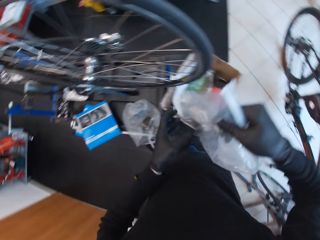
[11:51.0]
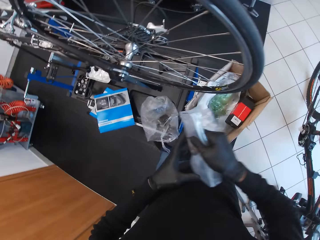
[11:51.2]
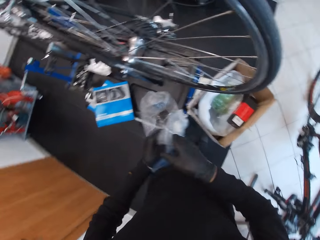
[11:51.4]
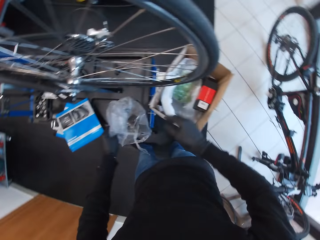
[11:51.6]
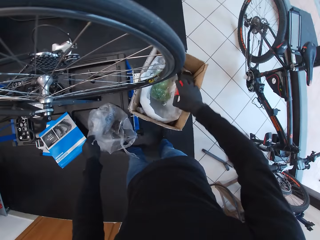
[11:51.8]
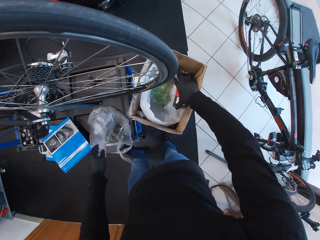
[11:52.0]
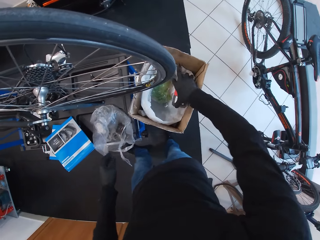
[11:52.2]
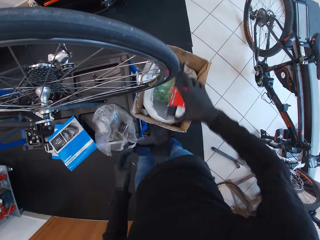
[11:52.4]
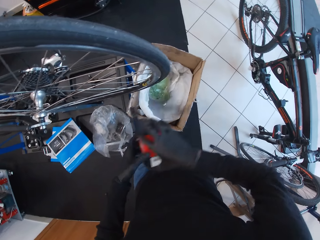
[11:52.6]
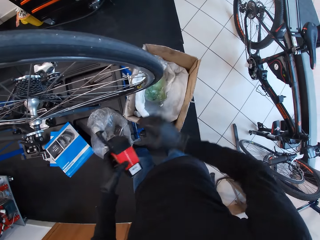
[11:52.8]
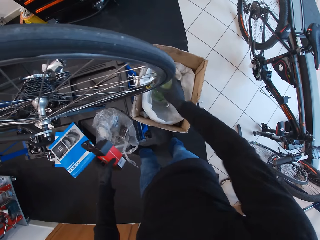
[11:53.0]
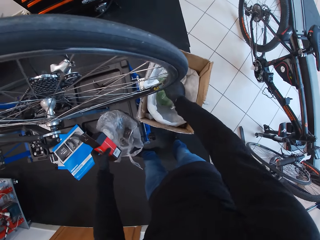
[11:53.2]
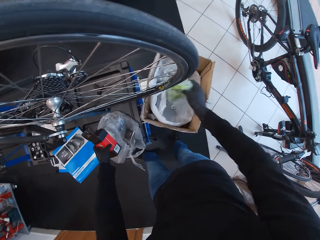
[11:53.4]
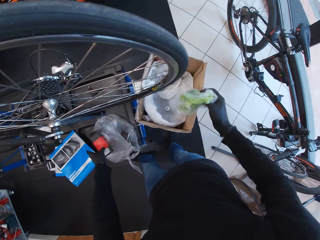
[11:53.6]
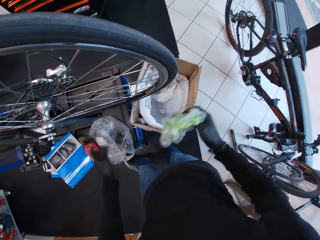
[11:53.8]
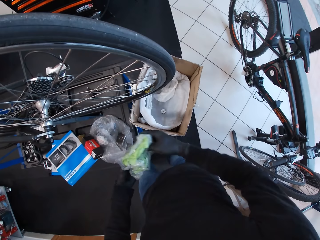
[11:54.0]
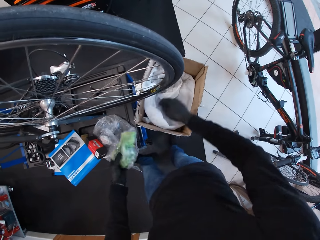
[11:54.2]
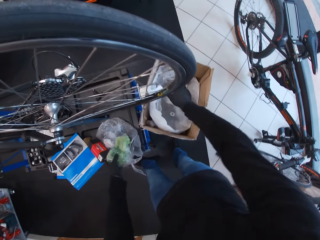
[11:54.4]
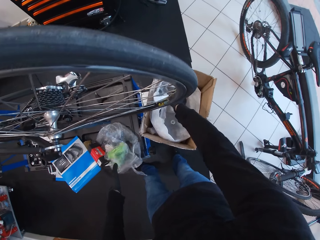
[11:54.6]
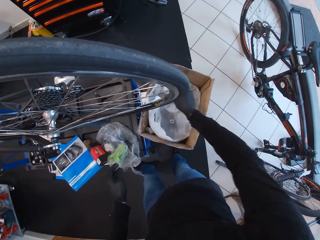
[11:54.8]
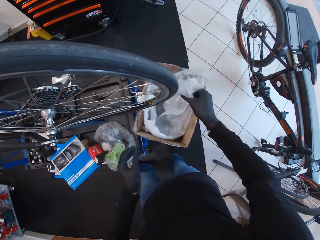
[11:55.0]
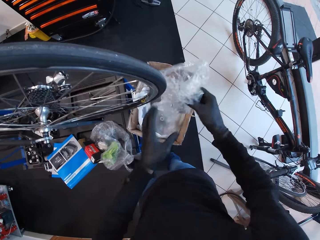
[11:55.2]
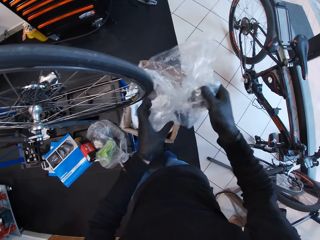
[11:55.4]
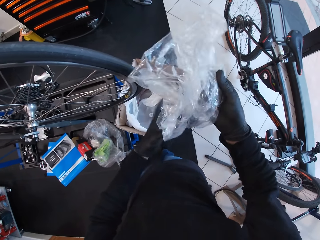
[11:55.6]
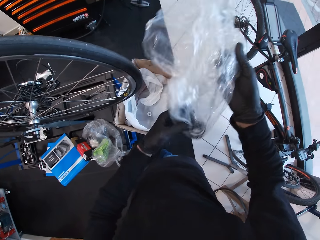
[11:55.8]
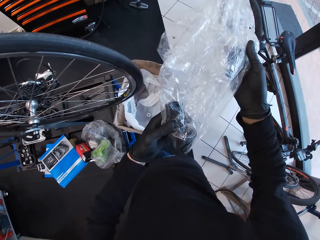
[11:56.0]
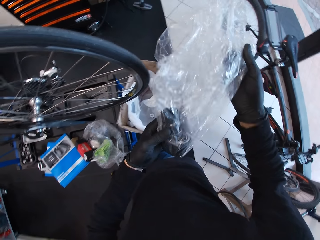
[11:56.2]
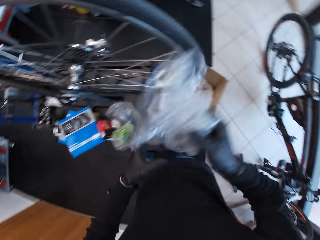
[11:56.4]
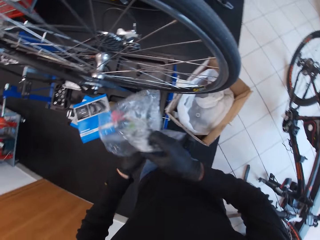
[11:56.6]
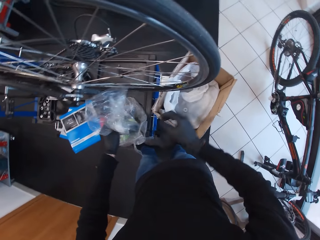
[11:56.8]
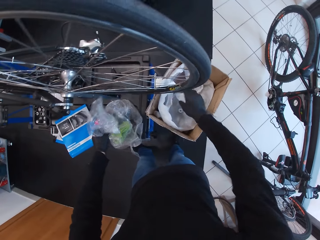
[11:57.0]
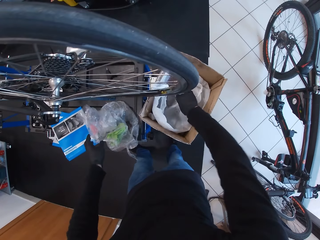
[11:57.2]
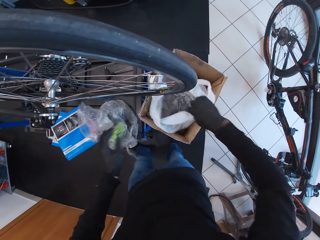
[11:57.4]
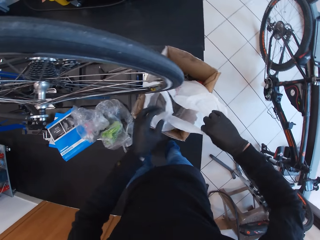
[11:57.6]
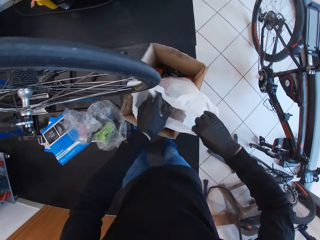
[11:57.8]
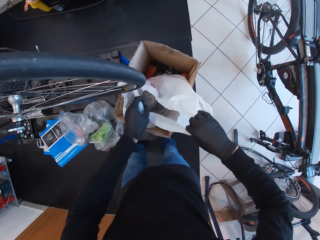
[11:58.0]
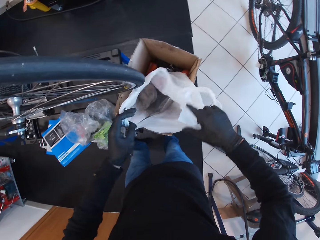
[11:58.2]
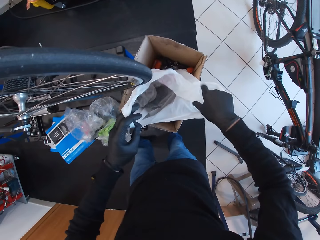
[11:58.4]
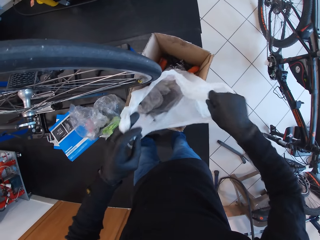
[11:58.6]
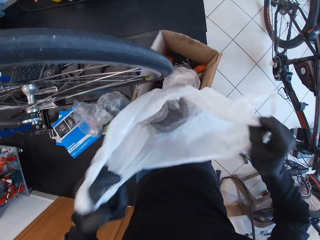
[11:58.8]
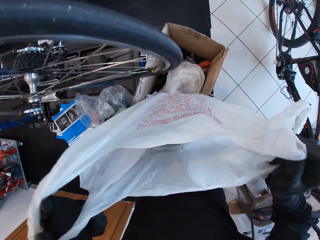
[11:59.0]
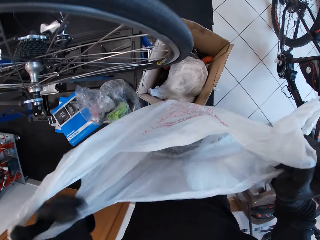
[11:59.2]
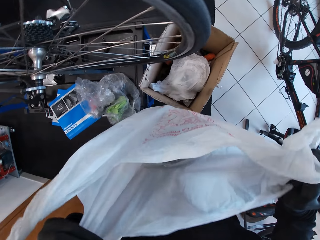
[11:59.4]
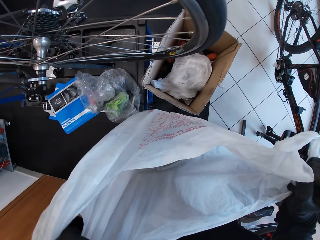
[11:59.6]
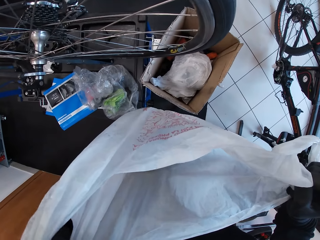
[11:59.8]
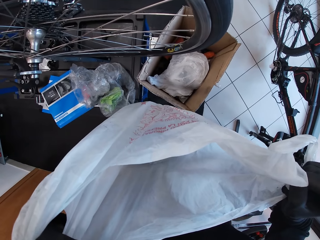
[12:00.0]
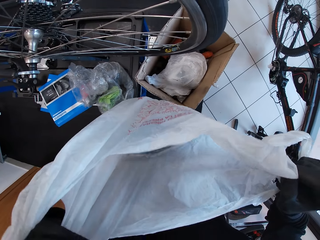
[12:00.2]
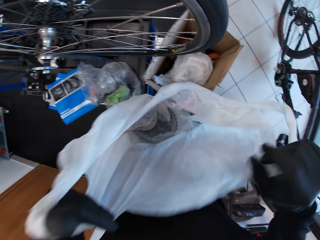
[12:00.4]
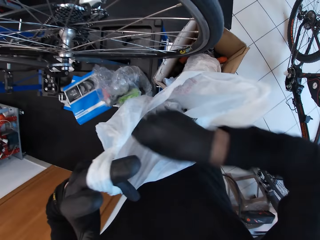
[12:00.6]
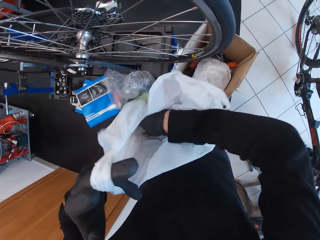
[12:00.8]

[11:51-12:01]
The camera wearer holds the packet with both hands. They drop the packet in the left hand. They pick a mini box from the box with the right hand. They hold the mini box in the left hand. They pick a packet from the box with the right hand. They put down an object. They hold the packet with the left hand. They drop the packet in the left hand. They pick a polythene bag from the box. They drop the polythene bag in the left hand. They open the polythene bag in the box. They lift the polythene bag with both hands.

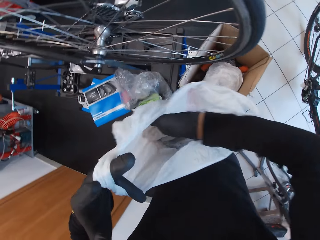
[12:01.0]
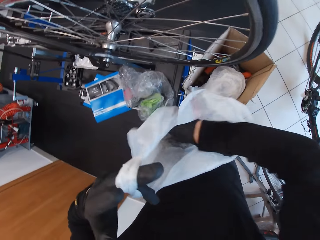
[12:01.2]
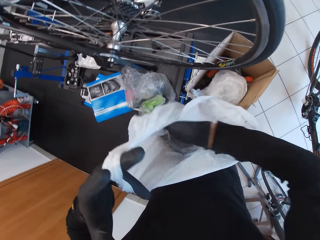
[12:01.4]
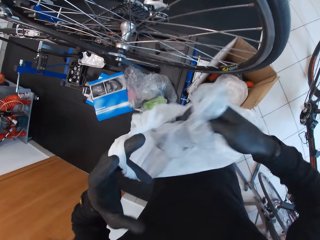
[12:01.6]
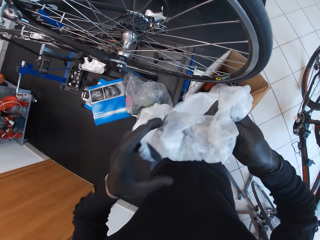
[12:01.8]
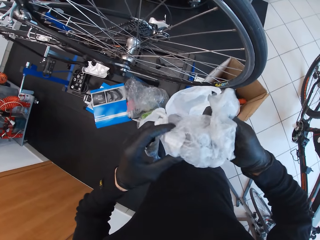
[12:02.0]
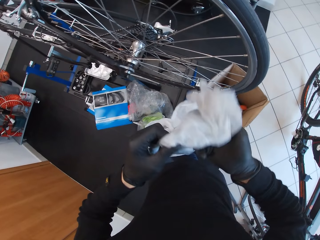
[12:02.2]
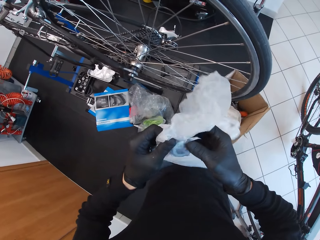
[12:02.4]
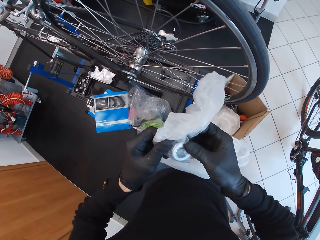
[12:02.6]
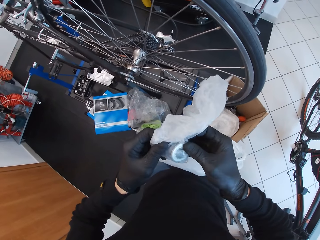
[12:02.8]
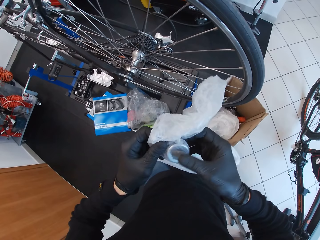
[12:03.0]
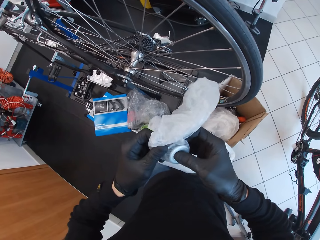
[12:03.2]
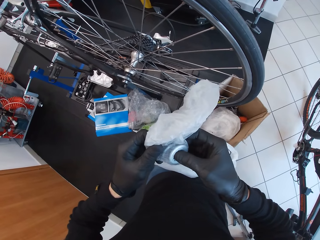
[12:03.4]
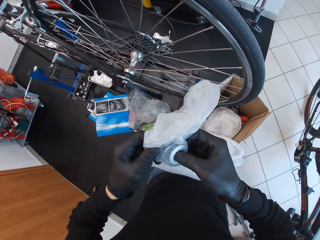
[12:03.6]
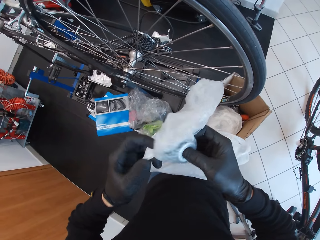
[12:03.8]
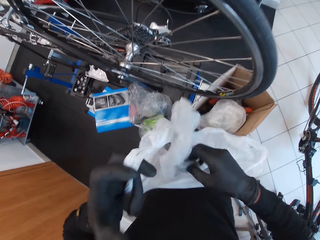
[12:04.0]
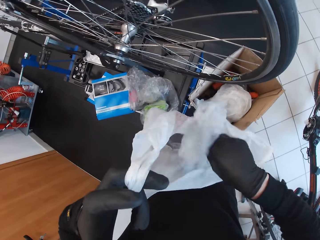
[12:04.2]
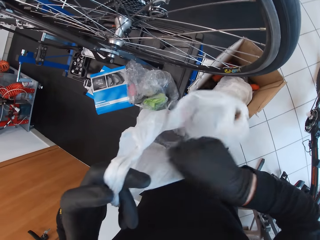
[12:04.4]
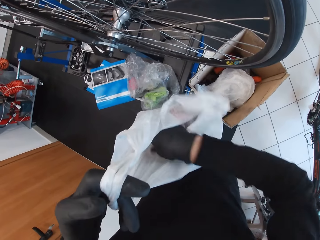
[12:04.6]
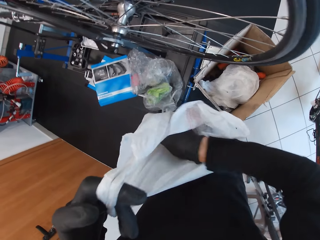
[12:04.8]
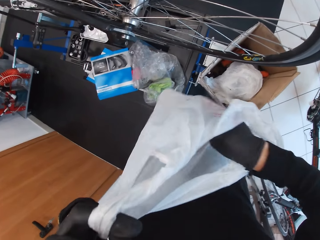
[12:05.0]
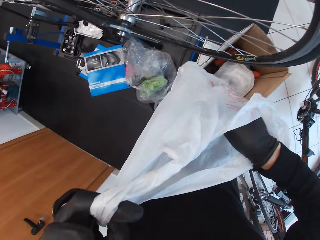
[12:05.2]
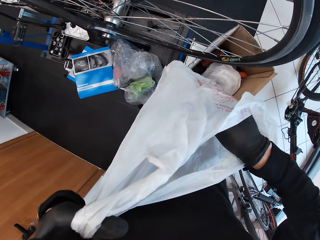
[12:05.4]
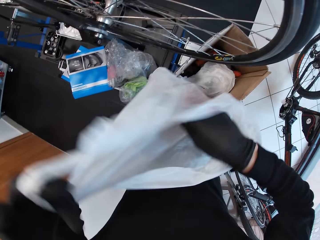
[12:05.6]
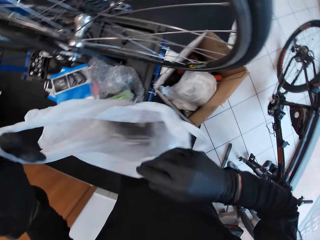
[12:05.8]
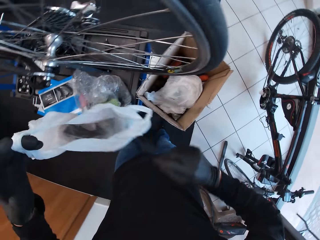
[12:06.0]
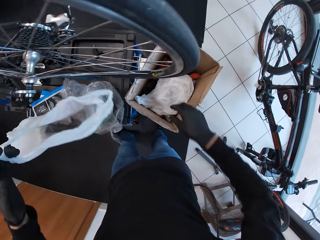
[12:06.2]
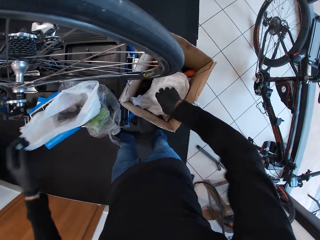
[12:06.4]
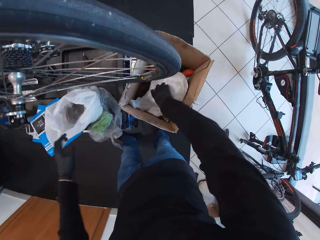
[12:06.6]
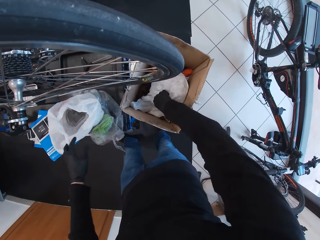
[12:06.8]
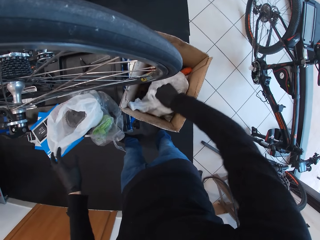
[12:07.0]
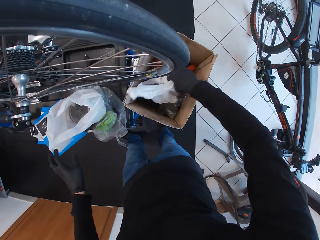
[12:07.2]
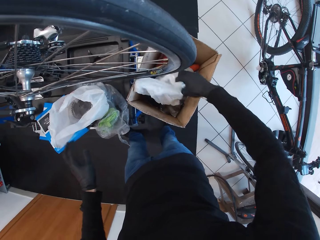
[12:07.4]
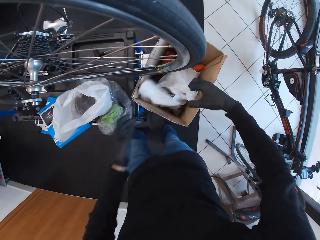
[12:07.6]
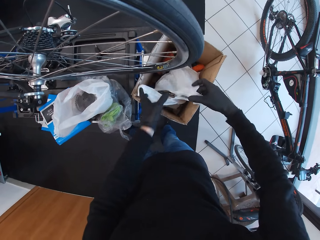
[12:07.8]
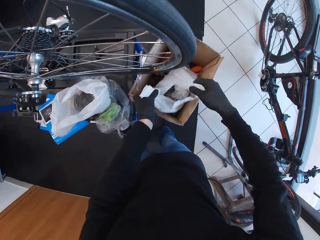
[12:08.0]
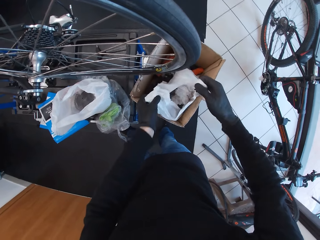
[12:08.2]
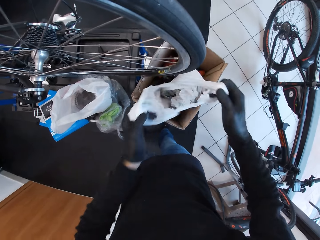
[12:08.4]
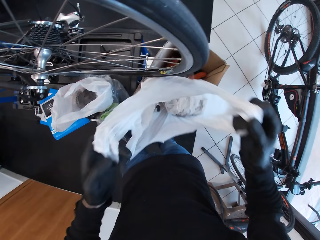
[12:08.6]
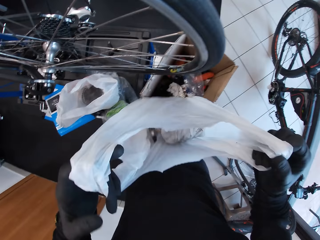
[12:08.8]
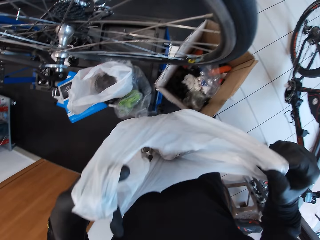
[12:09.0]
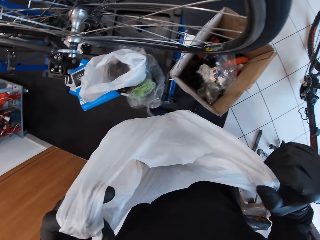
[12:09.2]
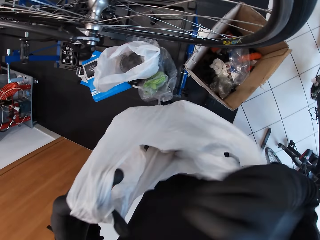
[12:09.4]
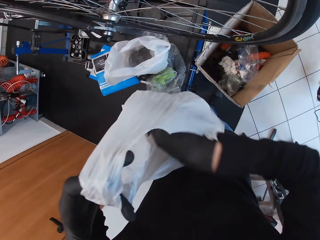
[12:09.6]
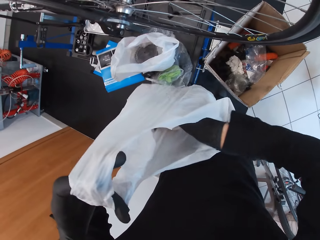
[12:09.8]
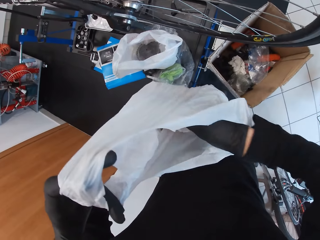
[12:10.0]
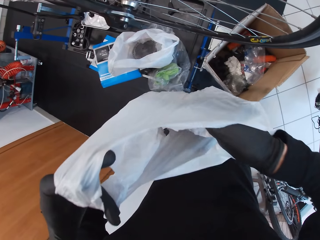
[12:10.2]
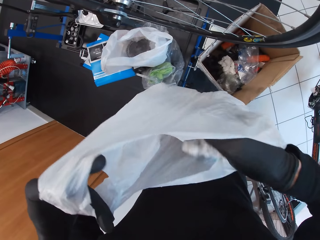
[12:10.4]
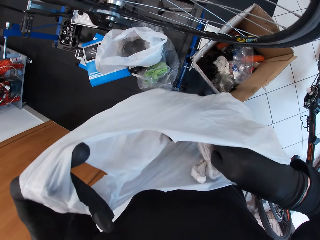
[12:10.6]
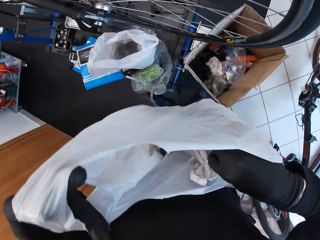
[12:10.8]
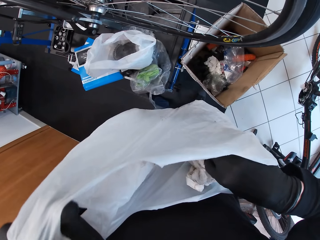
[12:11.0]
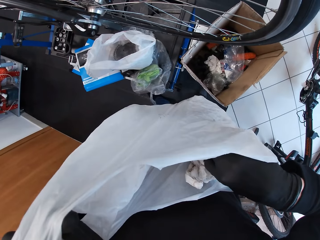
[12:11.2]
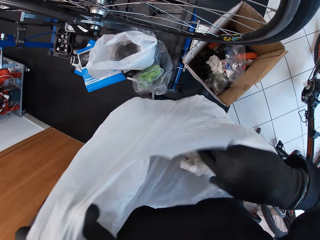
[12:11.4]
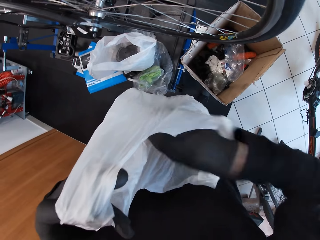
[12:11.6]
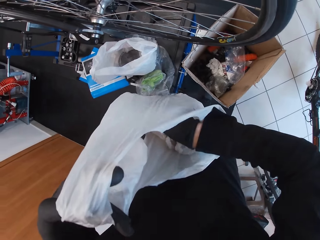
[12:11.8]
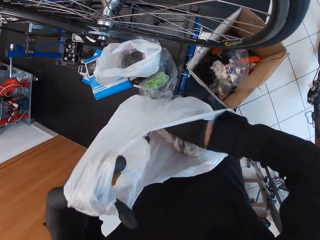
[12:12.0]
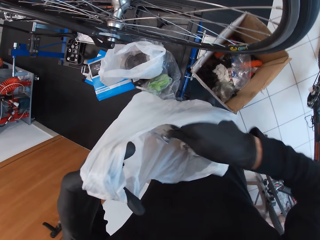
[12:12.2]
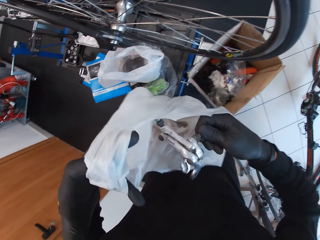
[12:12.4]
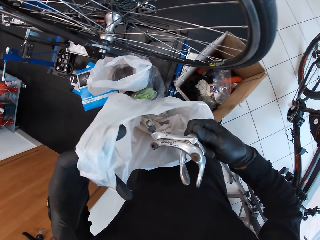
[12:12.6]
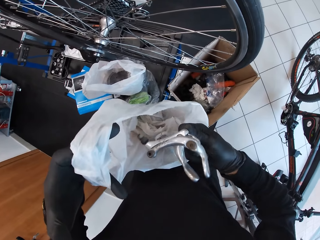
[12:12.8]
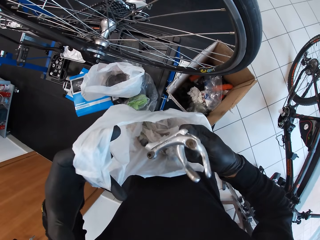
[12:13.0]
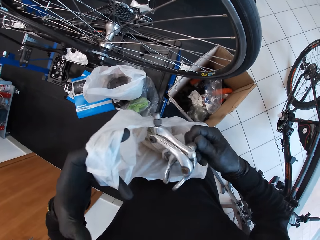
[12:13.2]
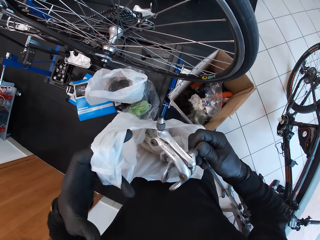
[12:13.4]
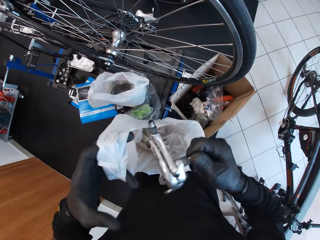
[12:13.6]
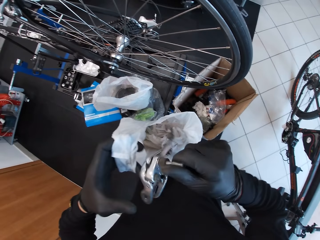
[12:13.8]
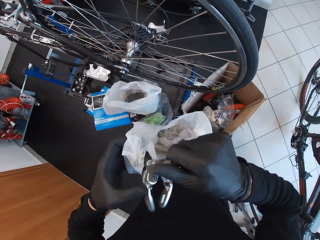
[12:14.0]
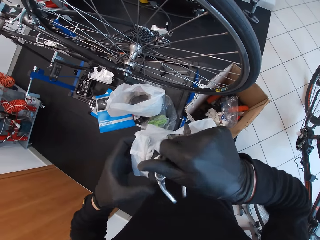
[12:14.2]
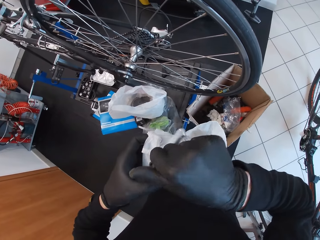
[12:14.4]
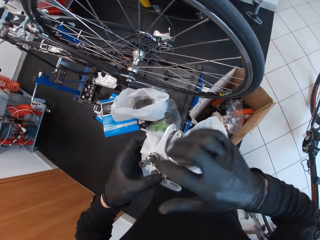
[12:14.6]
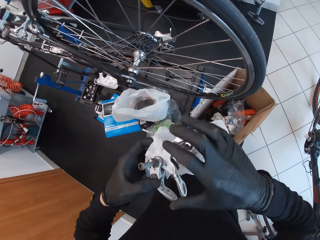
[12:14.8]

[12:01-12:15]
The camera wearer picks the packet with the right hand. They look at the accessory in the packet. They drop the packet in the polythene bag. They drop the polythene bag in the left hand. They pick the polythene bag with the right hand from the box. They lift the polythene bag with both hands. They check into the polythene bag with the right hand. They pick a brake part. They hold a bicycle arm clamp in the right hand.
